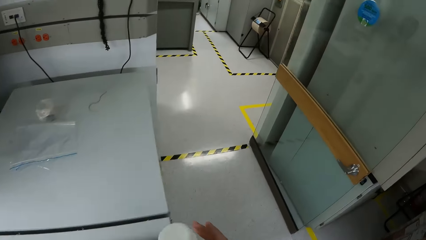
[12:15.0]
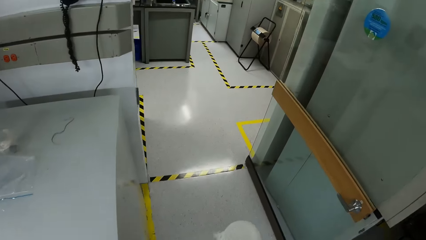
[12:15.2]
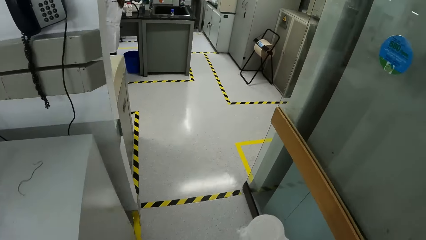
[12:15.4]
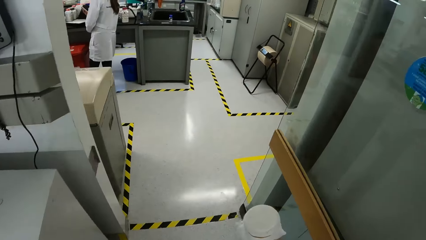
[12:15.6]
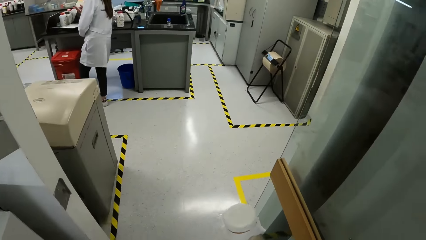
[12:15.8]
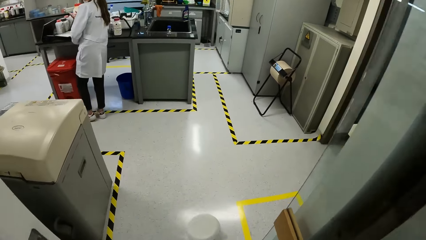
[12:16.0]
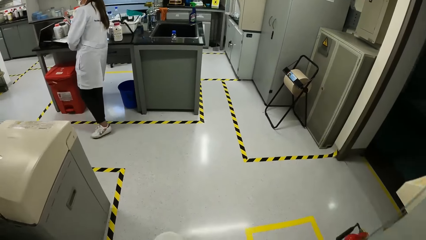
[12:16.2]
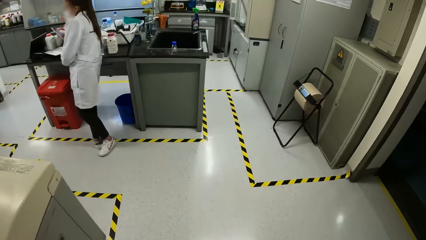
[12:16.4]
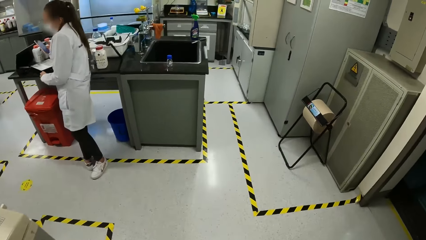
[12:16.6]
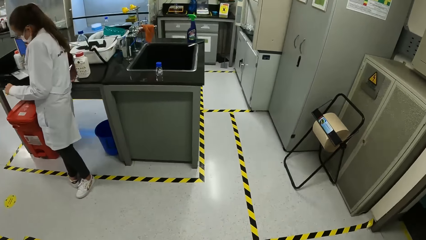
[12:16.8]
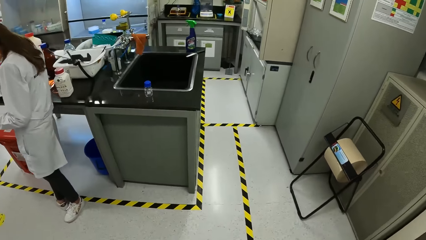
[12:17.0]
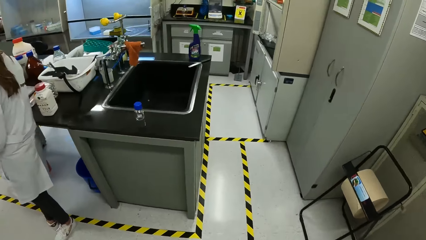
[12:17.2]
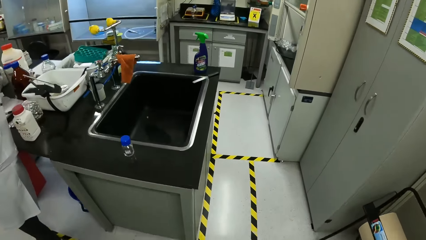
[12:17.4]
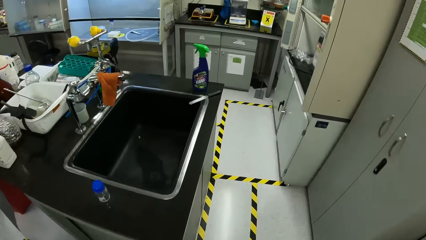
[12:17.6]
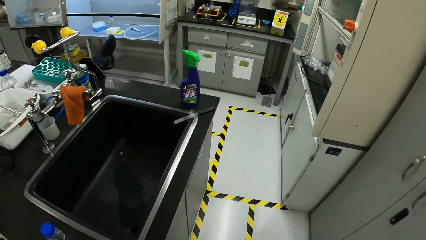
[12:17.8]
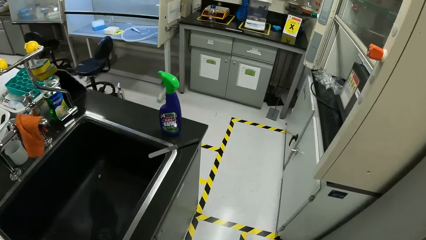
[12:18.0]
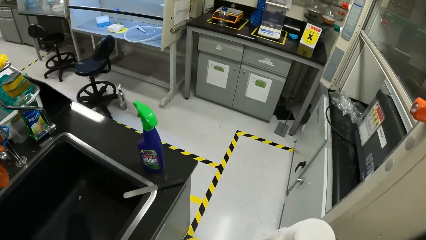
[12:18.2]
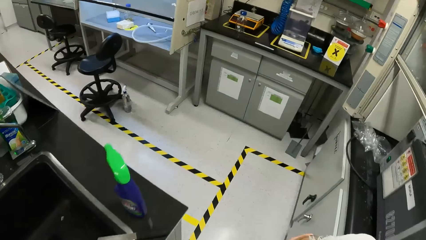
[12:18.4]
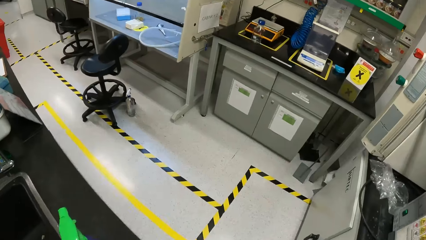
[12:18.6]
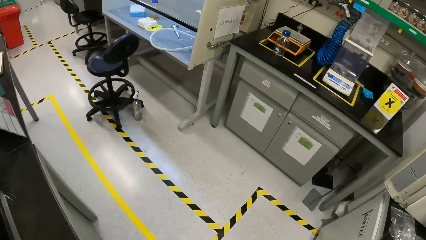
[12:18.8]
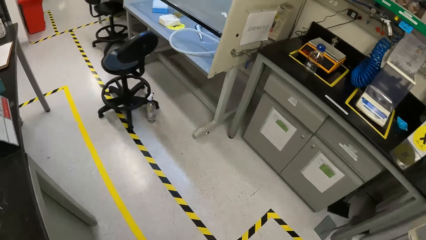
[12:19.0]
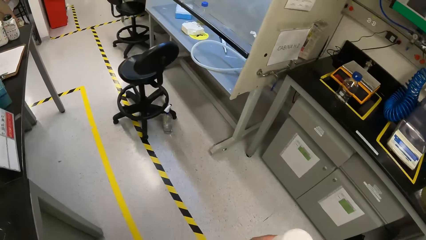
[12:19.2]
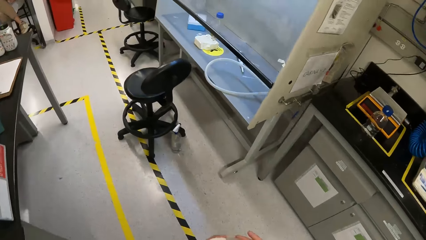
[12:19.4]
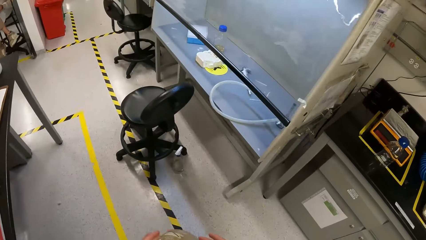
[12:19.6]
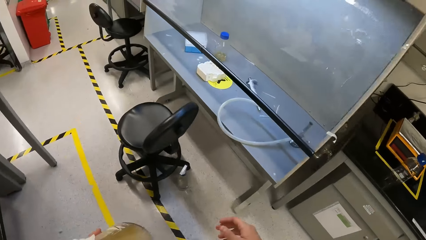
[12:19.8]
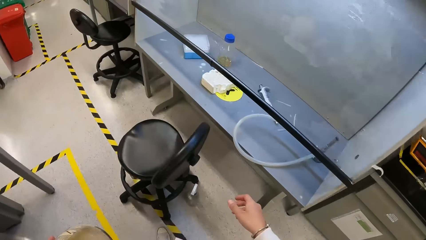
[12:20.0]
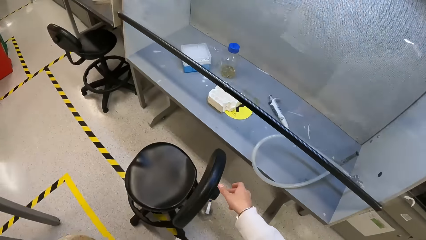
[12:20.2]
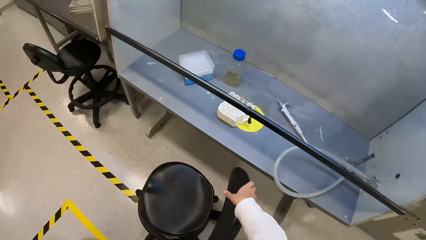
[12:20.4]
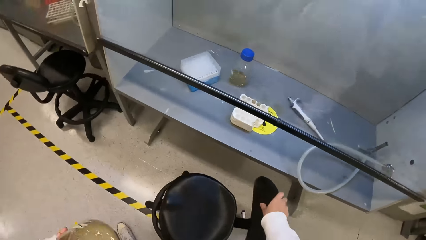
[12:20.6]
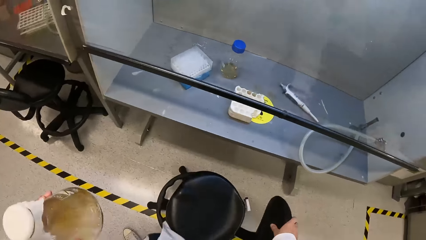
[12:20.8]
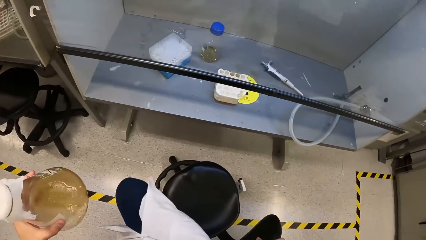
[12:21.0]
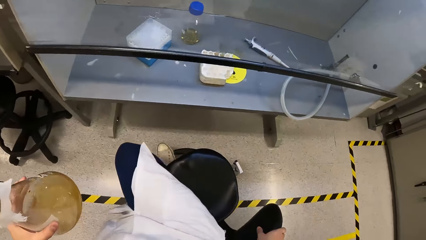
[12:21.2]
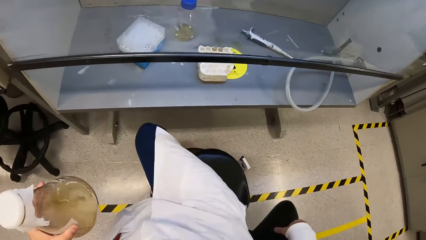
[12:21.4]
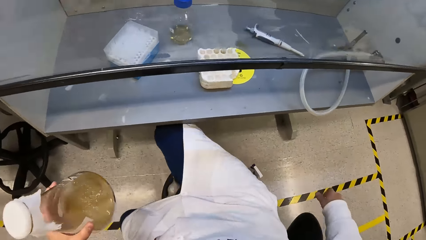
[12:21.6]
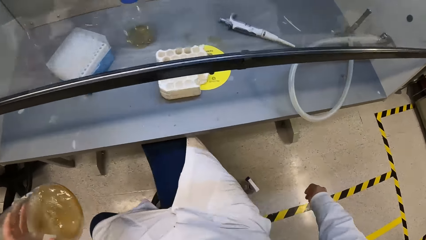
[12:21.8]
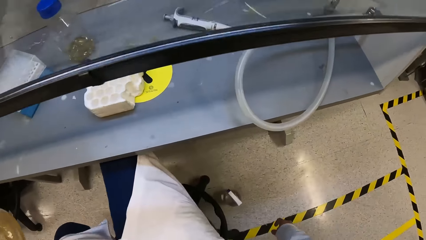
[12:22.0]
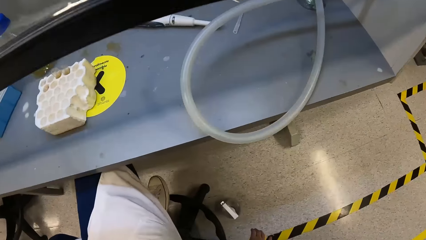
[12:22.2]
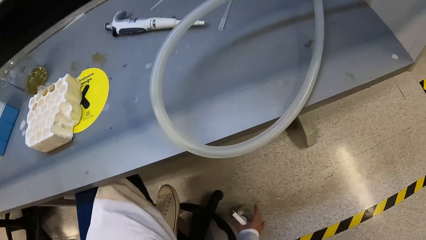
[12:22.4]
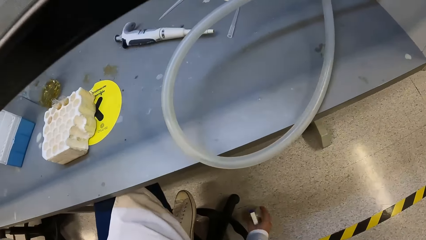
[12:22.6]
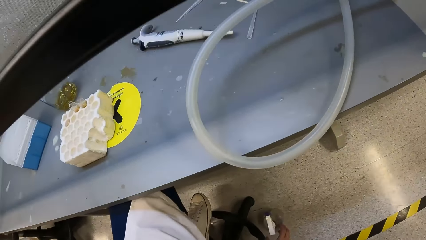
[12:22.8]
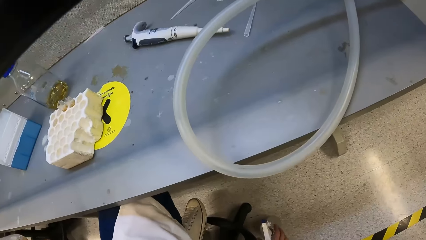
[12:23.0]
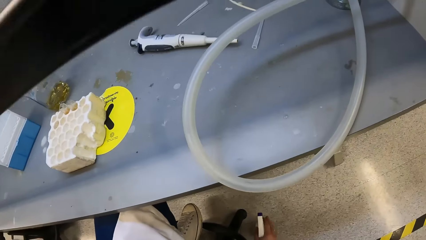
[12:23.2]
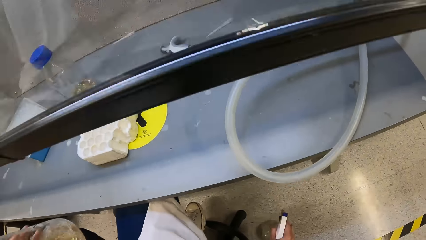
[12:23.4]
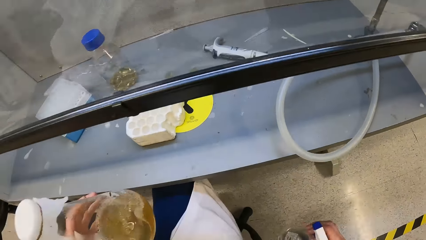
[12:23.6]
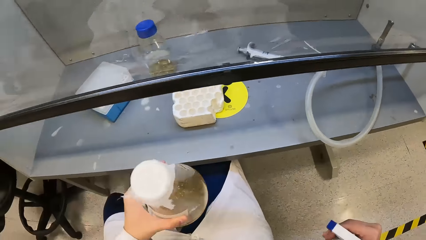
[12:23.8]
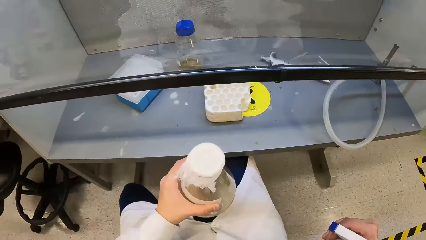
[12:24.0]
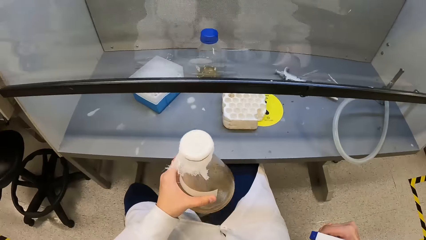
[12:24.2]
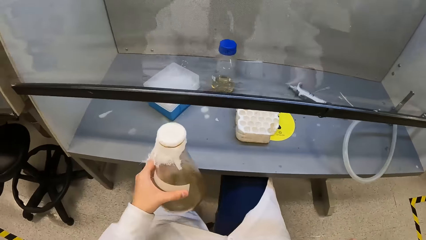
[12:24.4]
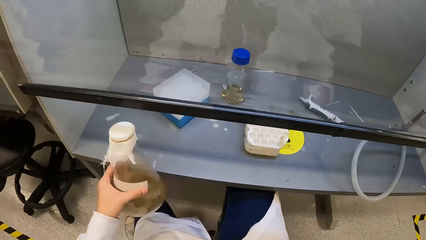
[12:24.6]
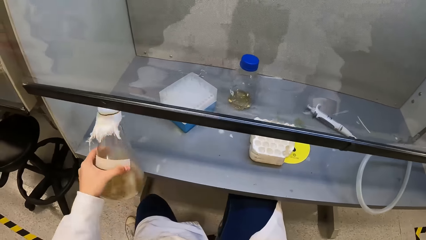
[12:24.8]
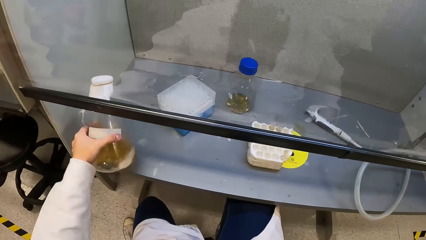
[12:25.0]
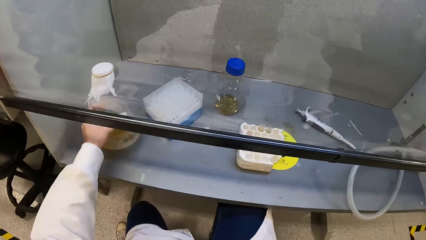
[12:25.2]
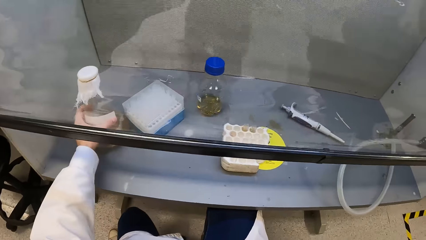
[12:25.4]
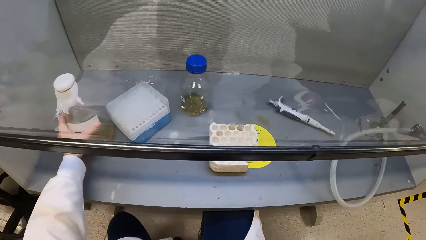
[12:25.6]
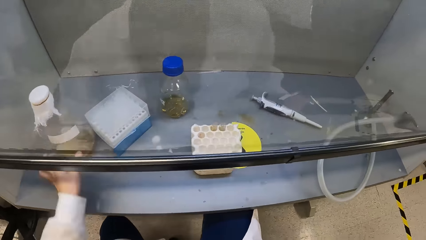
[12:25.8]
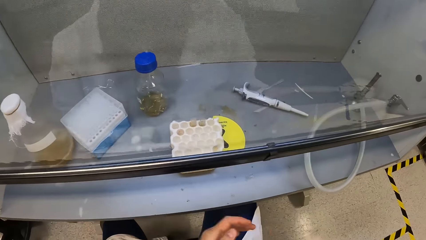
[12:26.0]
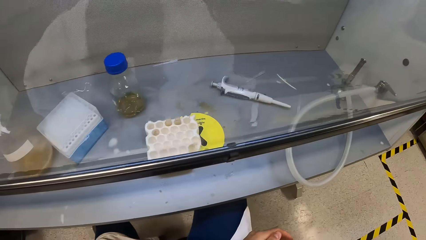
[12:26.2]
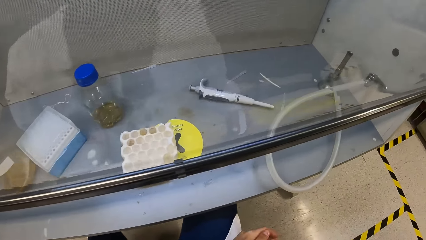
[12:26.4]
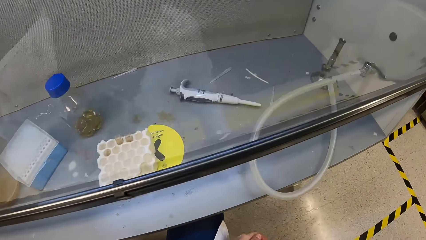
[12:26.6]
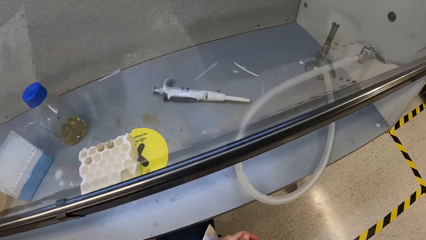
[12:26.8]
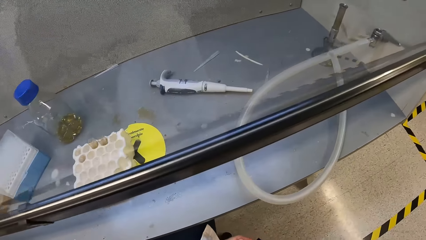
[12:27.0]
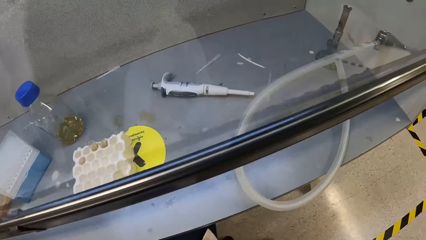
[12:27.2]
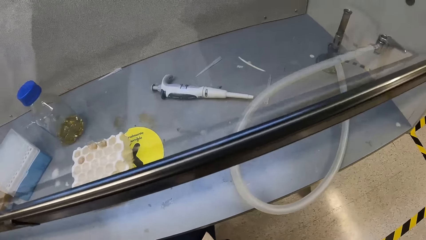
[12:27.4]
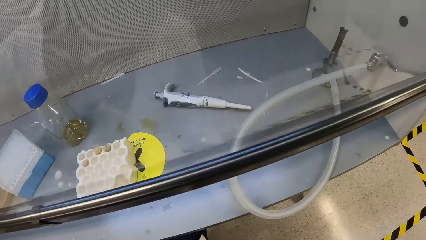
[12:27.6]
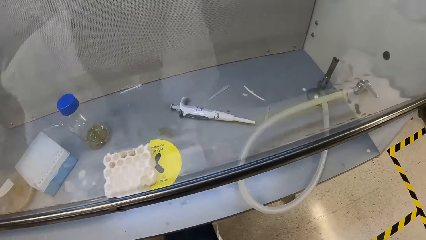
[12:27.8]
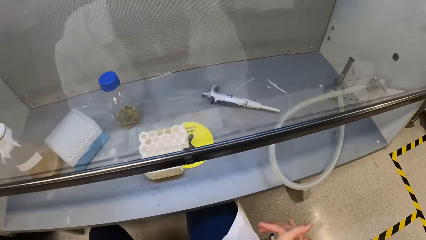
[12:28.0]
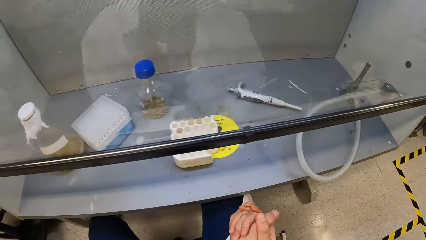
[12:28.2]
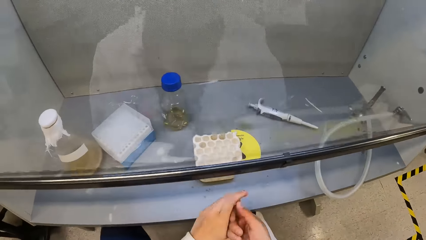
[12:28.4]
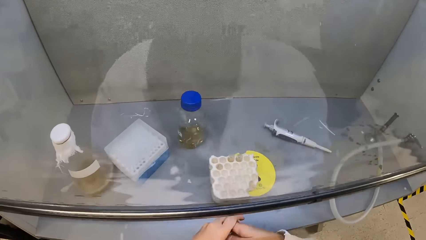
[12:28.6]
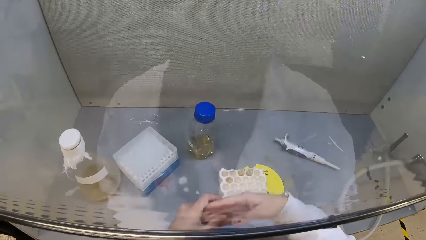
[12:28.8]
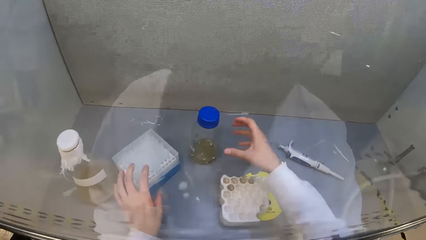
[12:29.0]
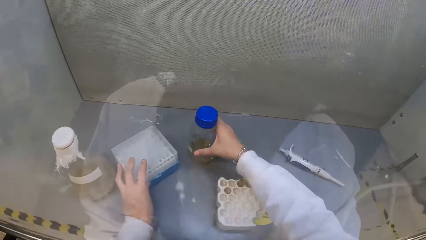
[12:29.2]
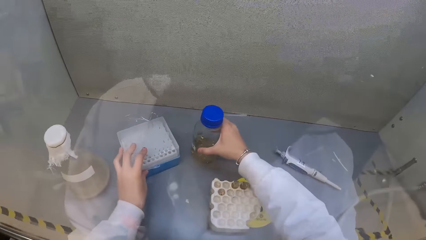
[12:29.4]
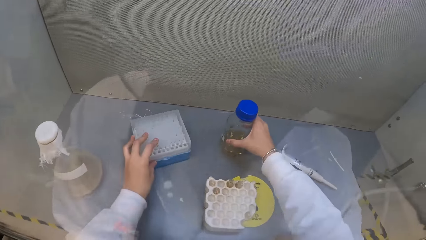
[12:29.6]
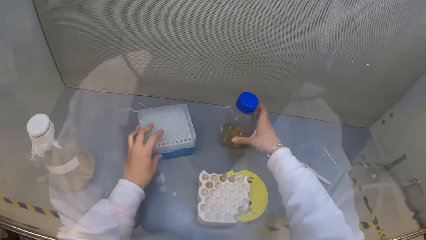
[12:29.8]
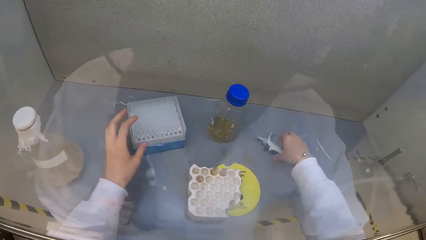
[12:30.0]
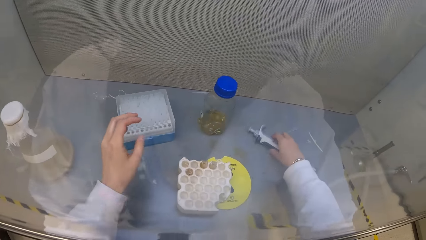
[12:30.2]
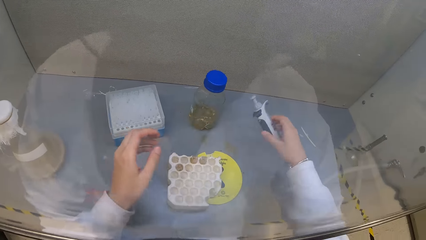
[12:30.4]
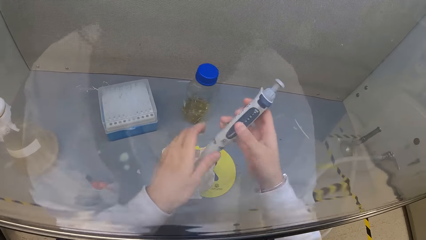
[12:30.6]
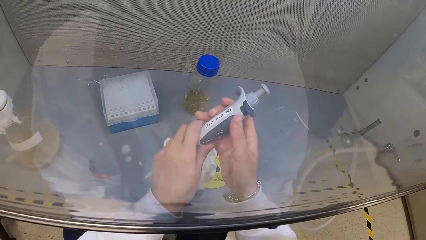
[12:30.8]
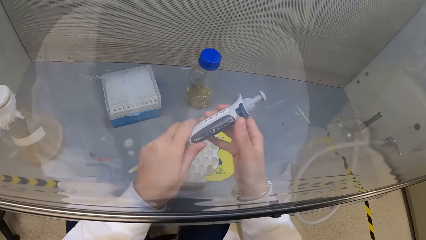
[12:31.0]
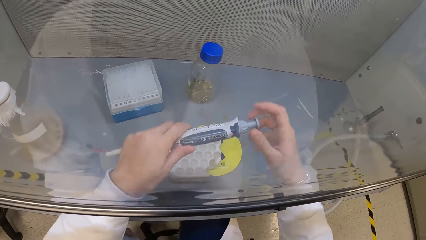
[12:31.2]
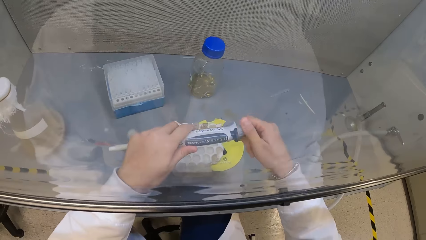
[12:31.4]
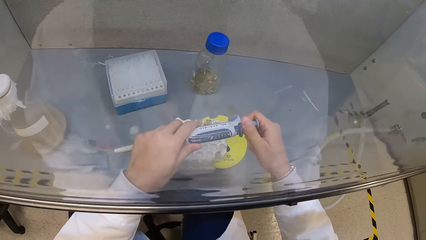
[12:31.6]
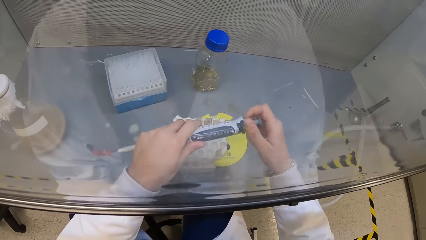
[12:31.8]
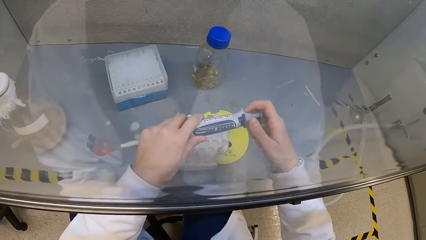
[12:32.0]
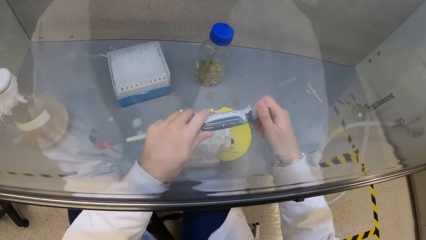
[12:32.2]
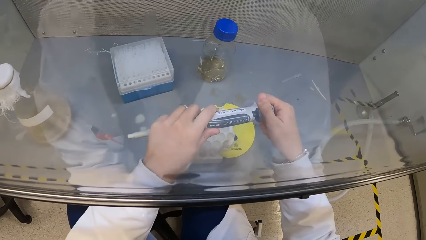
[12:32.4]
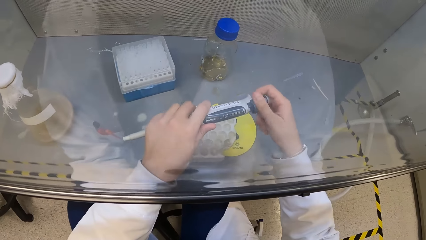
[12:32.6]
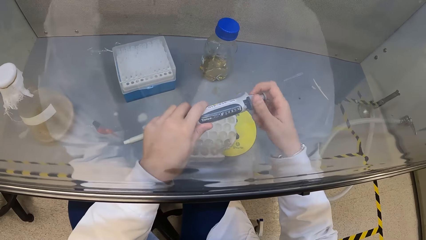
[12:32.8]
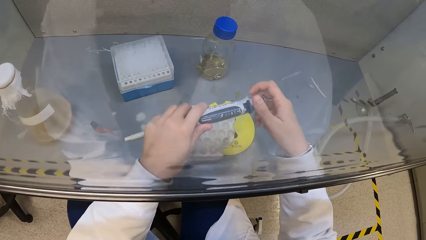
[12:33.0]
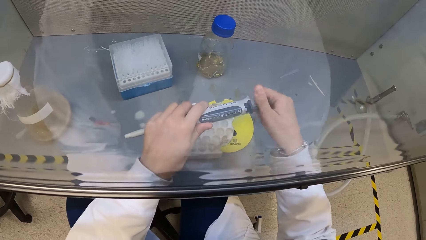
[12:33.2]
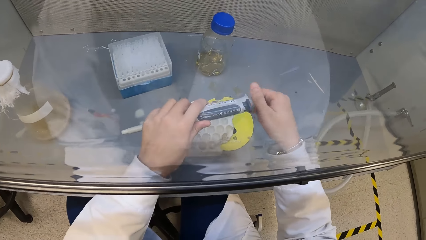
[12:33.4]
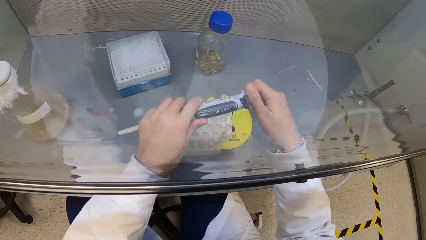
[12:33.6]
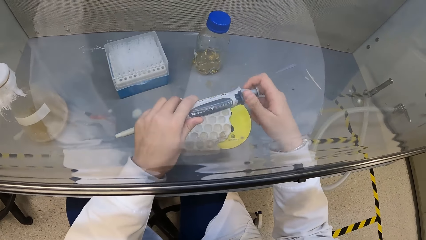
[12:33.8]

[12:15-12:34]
The camera wearer walks in the laboratory. She touches a chair in the laboratory. She pulls the chair. She sits on the chair in the laboratory. She sanitizes the hands. She picks a spray bottle from the floor. She places the conical flask in her left hand in a fume cupboard. She rubs her hands together. She moves a tube rack and a reagent bottle in the fume cupboard with both hands. She picks a micropipette or liquid sucker in the fume cupboard with her right hand. She passes the micropipette from her right hand to her left hand. She calibrates the micropipette in her left hand with her right hand.
